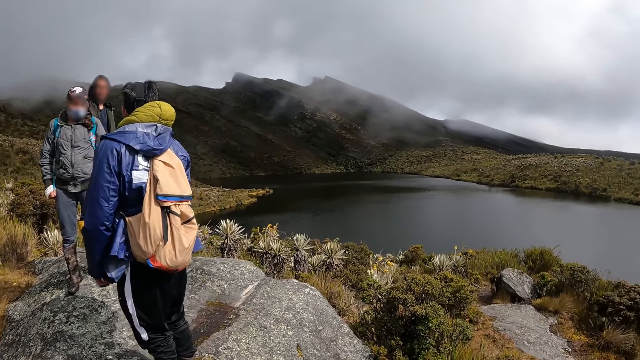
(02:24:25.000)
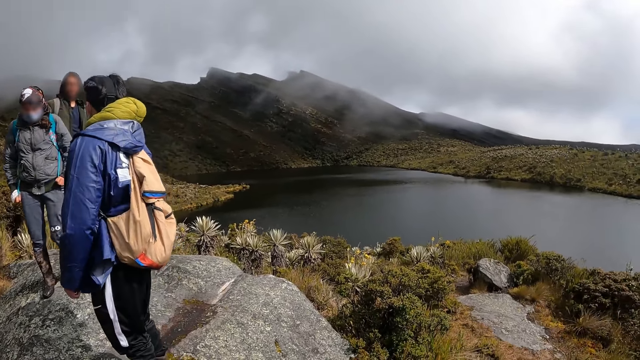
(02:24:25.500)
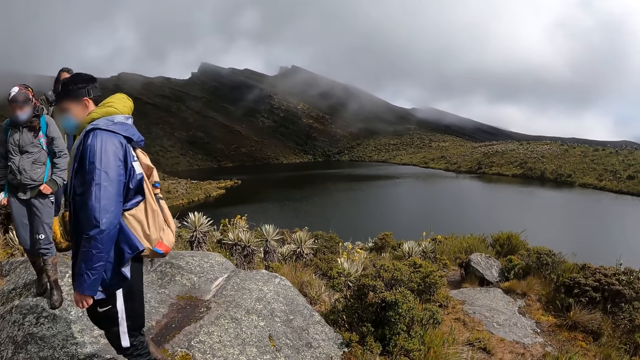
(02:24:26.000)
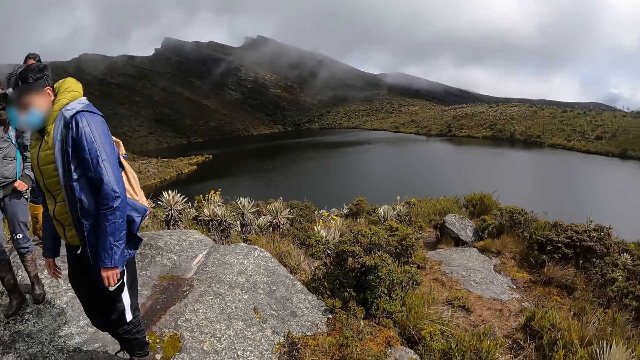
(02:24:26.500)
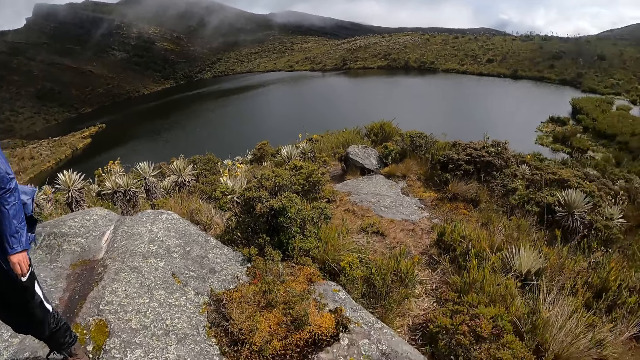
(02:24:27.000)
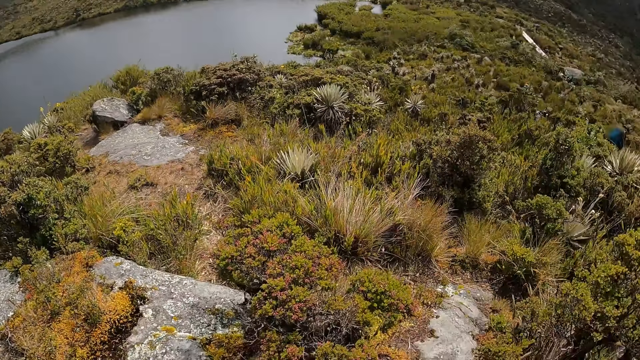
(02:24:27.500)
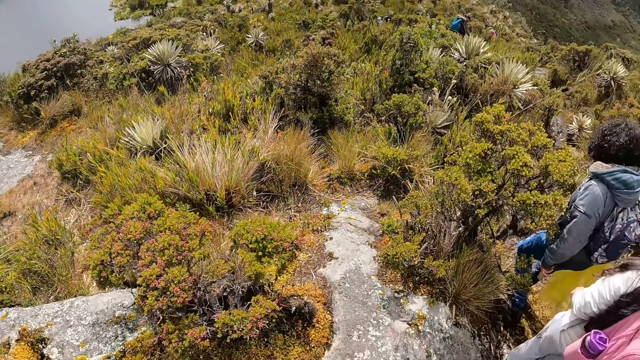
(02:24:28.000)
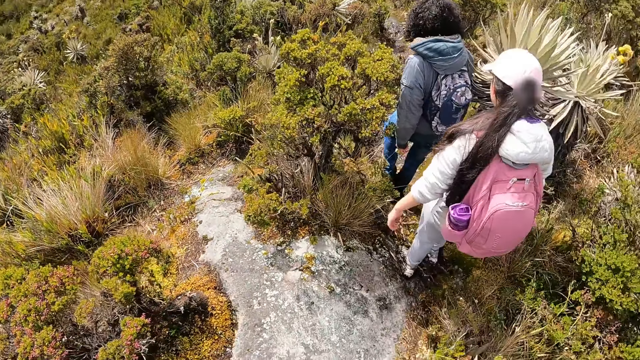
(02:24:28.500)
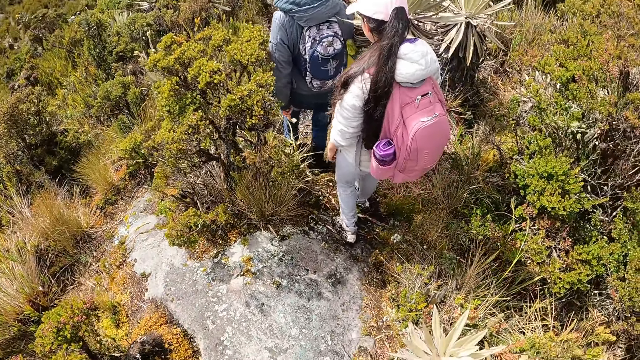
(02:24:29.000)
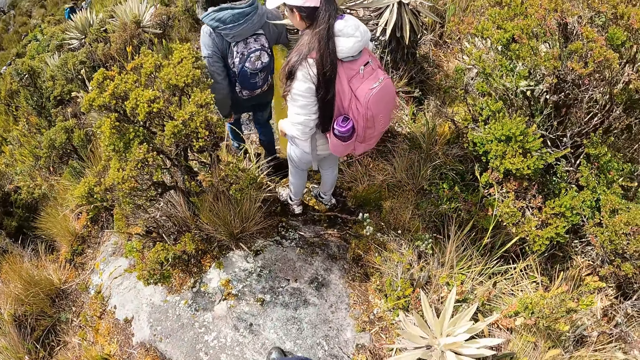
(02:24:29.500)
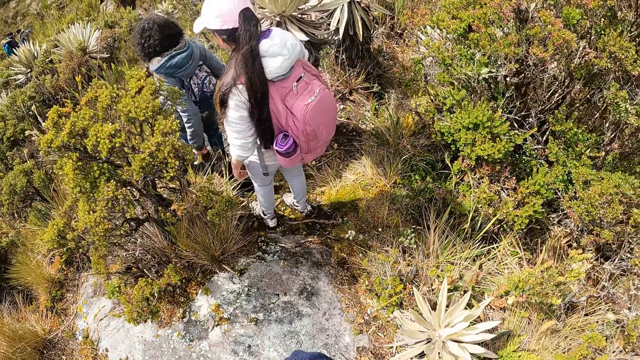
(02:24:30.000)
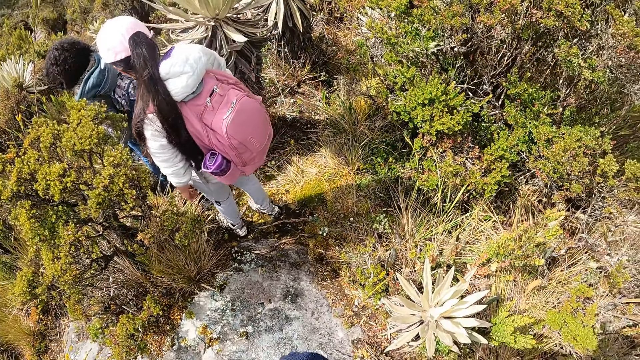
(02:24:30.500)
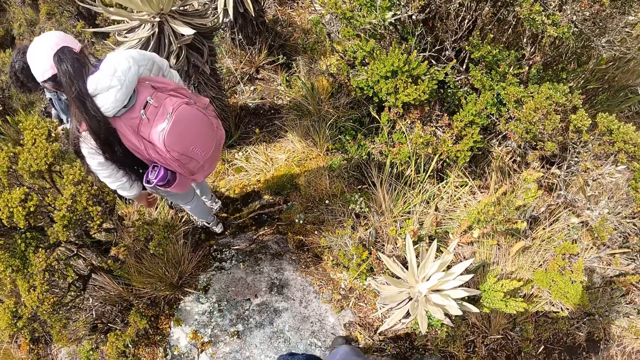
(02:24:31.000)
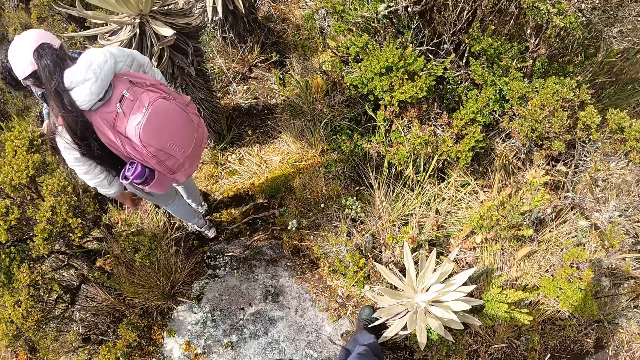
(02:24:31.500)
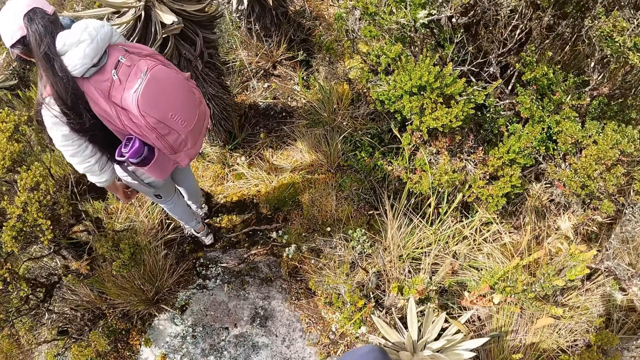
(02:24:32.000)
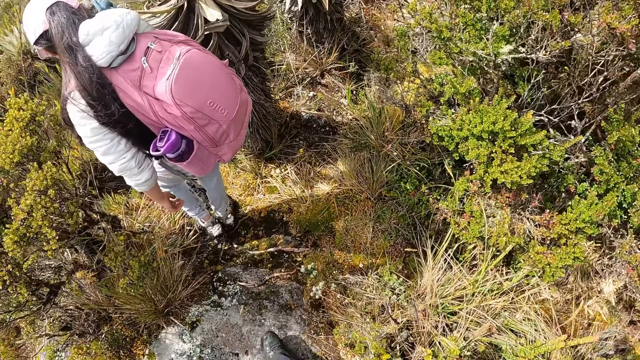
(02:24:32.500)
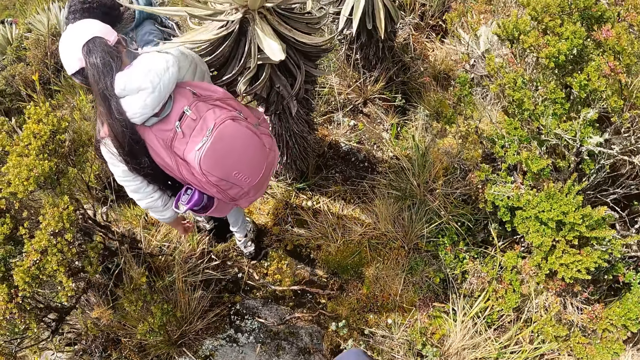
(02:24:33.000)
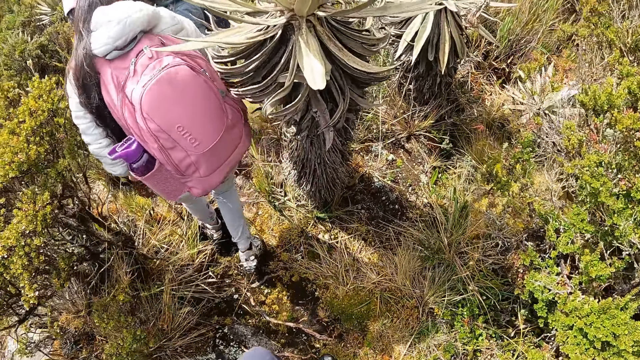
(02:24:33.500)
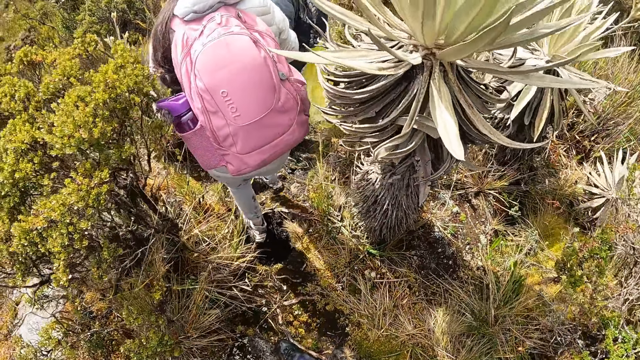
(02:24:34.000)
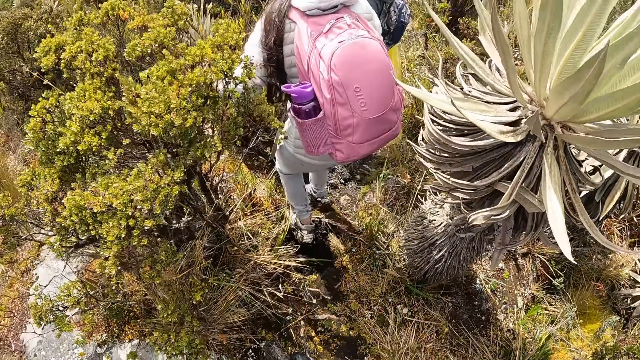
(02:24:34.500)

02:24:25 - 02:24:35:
The camera wearer looks around. They walk on a mountain.

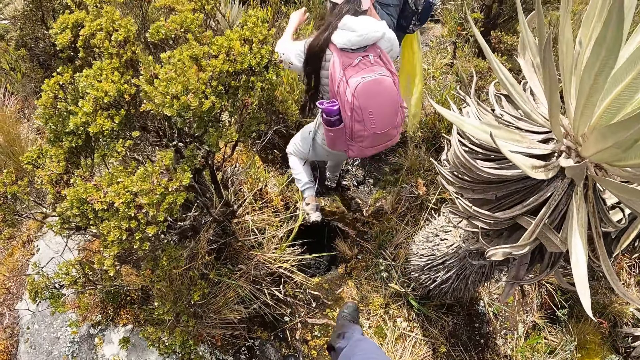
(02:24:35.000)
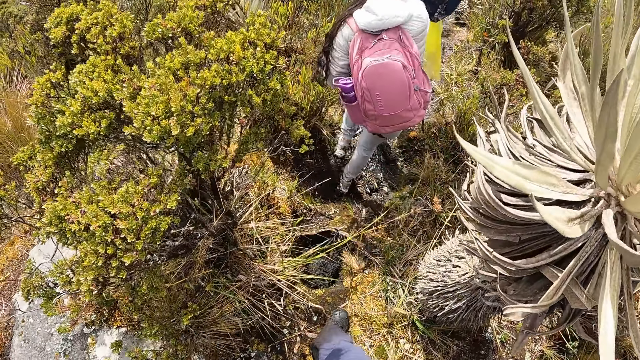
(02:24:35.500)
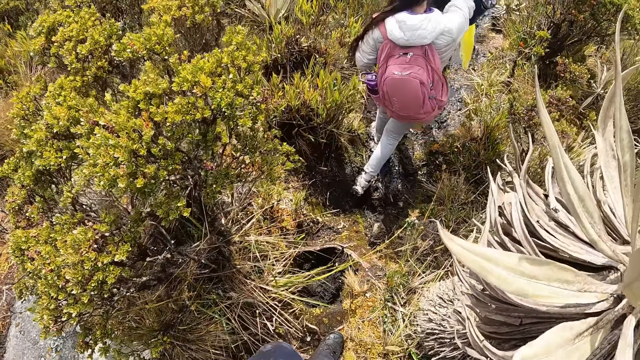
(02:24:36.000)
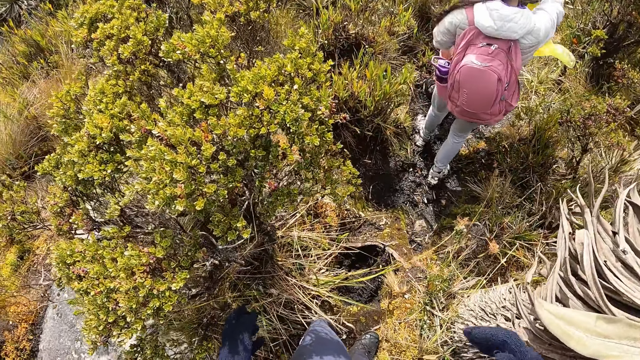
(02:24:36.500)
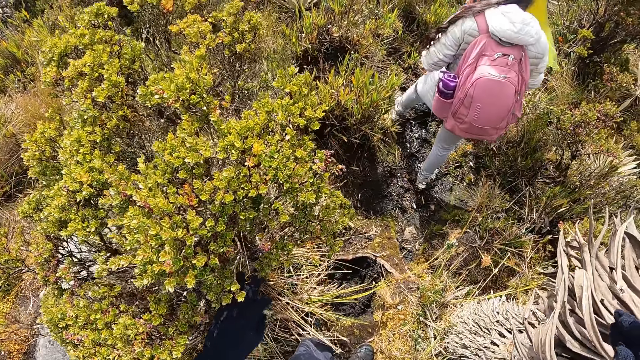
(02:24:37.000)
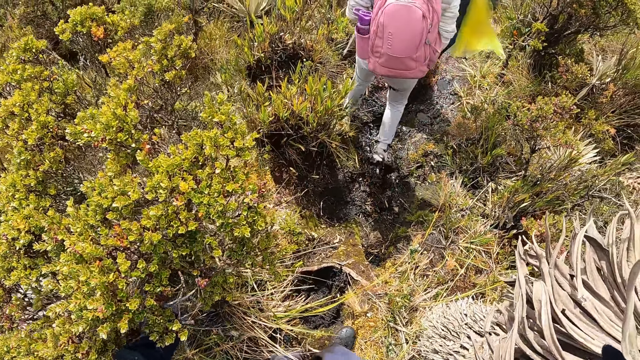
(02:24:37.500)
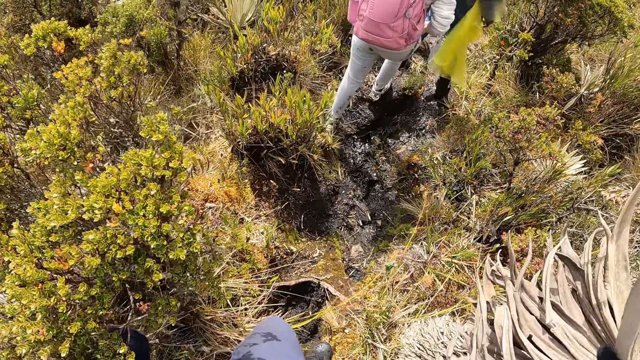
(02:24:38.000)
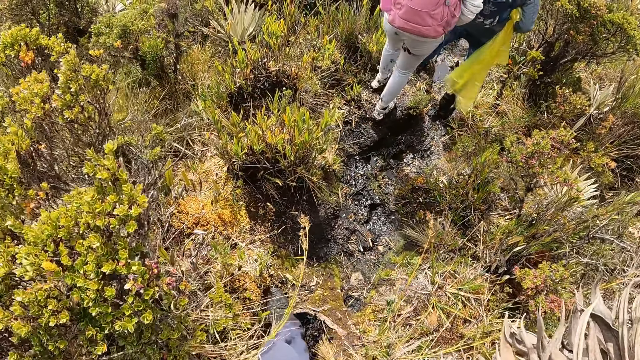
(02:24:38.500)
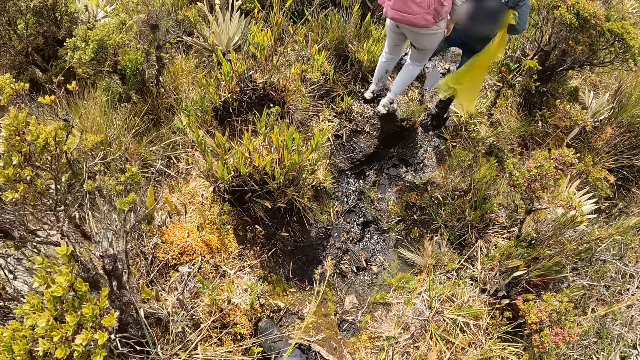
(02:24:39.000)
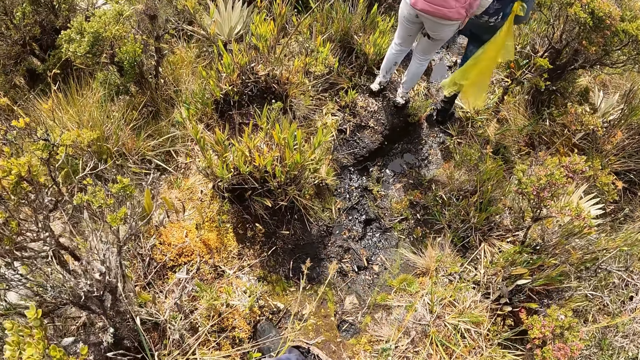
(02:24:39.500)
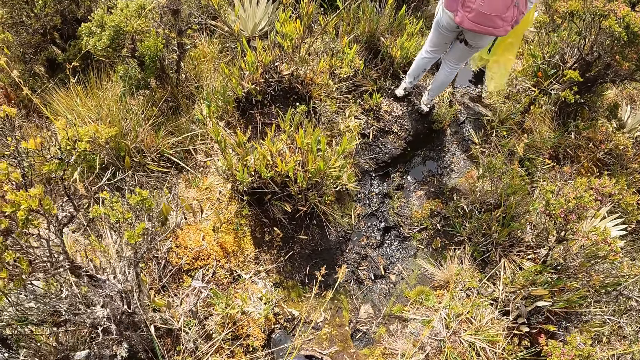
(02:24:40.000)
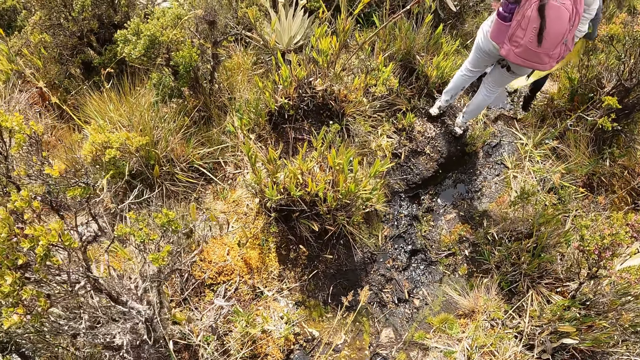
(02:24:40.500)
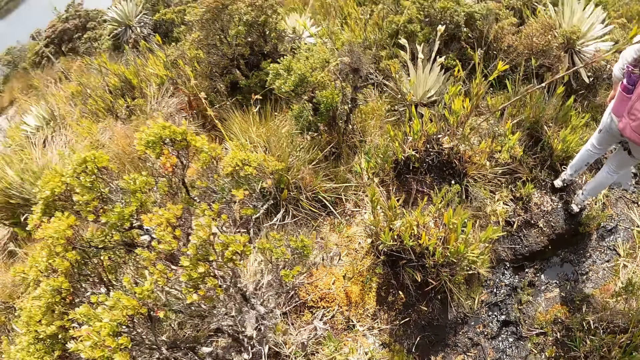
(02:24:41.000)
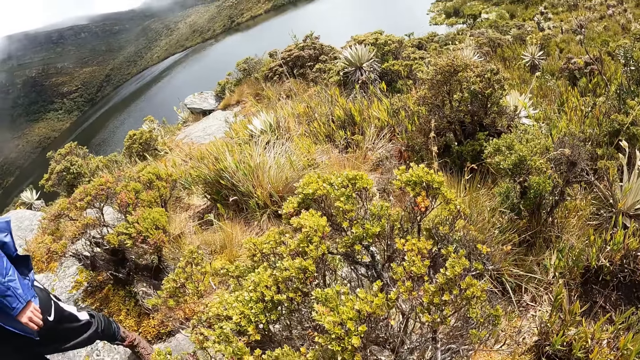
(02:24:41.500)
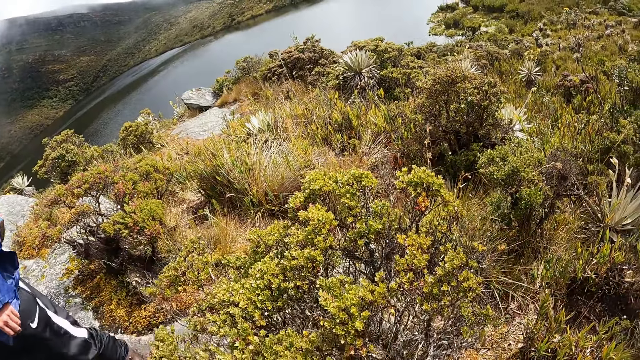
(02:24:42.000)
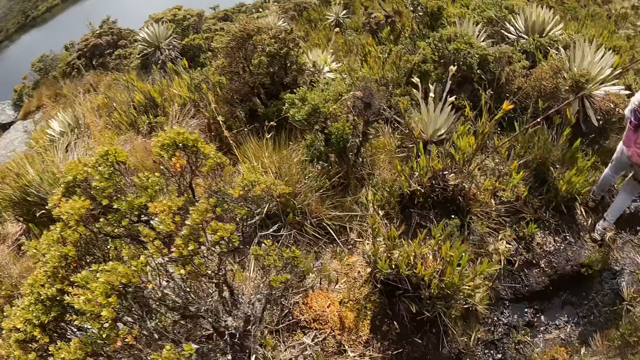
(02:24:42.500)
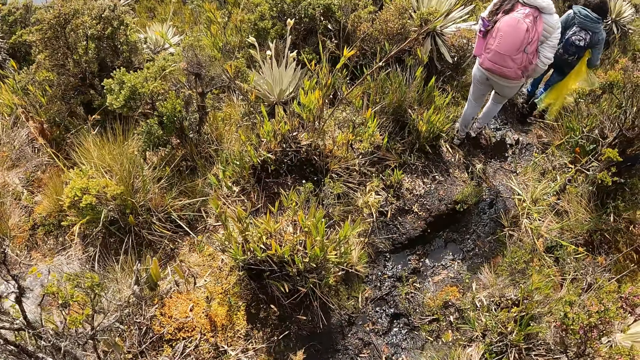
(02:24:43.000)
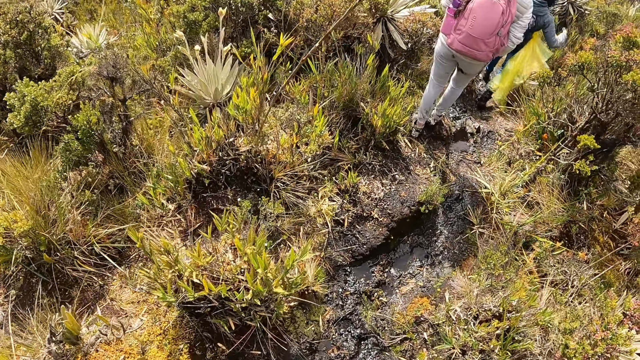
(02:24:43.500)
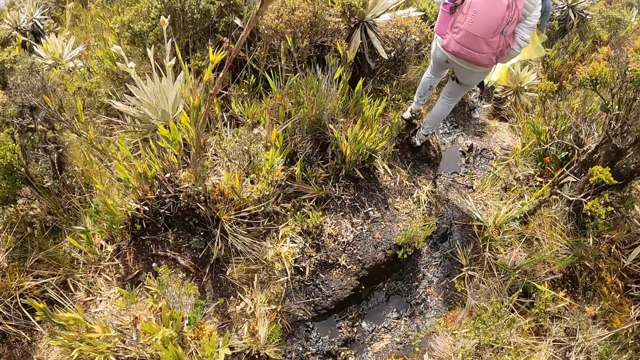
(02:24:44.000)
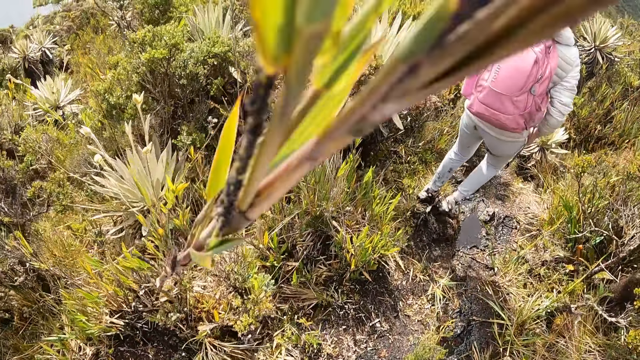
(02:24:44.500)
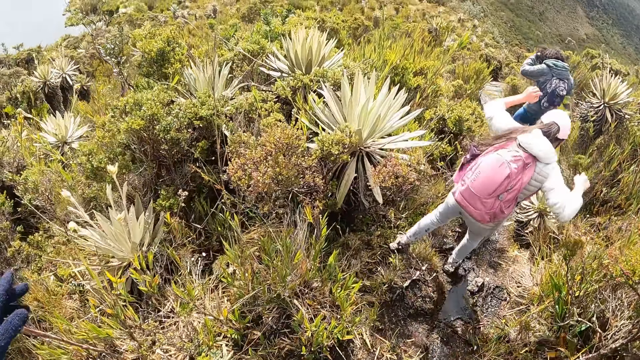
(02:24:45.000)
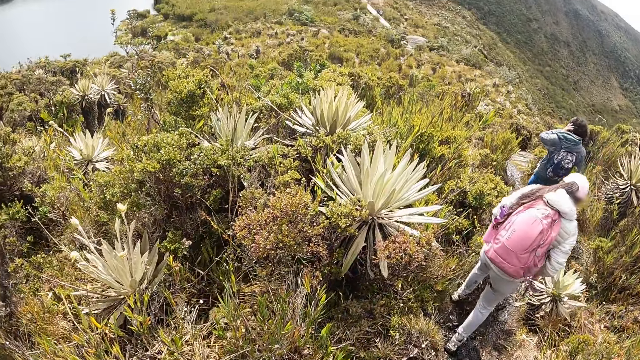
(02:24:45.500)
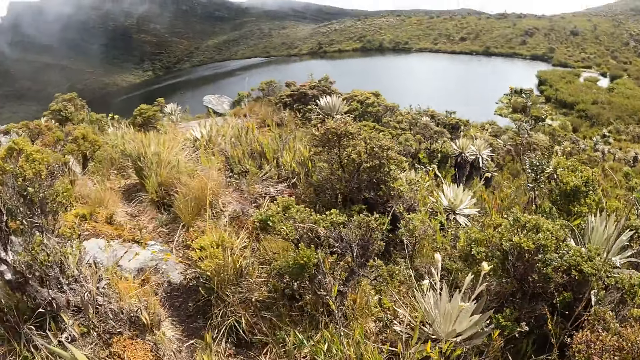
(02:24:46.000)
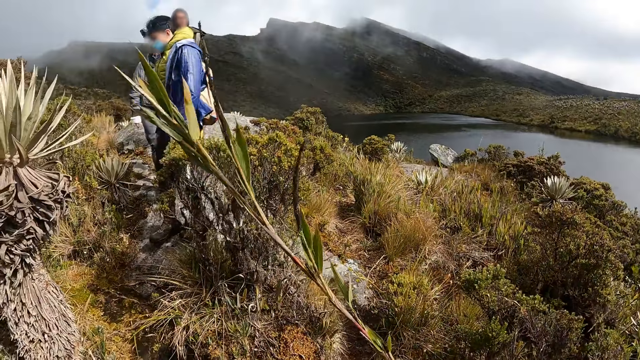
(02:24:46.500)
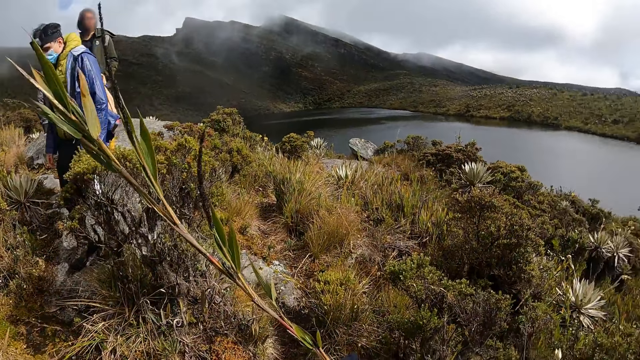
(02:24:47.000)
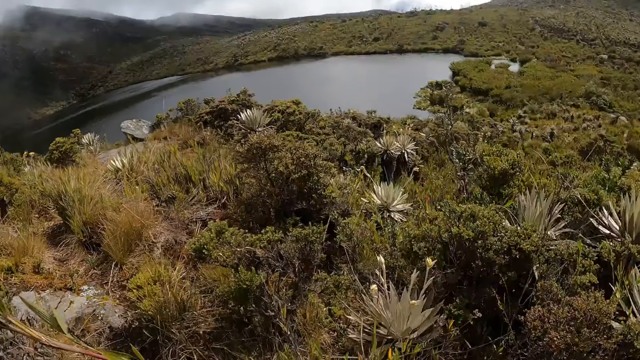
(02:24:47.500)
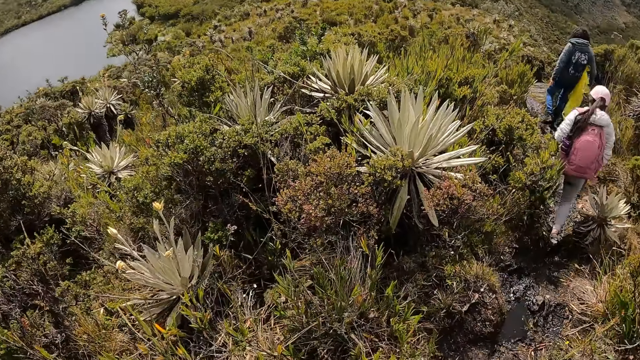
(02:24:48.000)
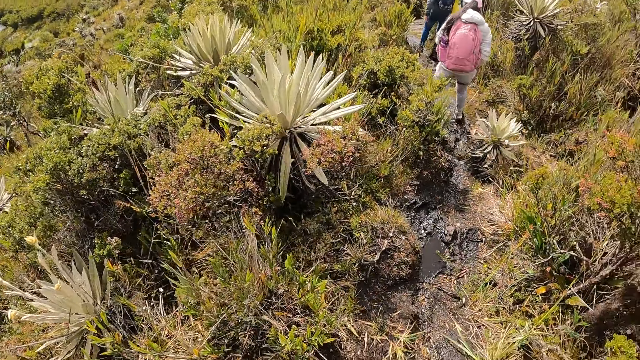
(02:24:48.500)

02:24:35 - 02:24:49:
The camera wearer holds a plant. They look around. They walk on a mountain. They look around.
